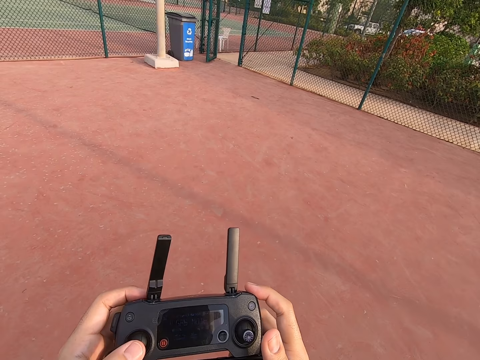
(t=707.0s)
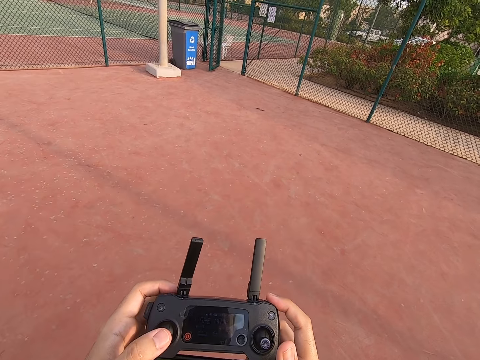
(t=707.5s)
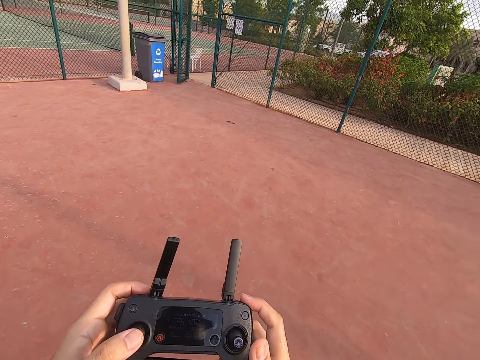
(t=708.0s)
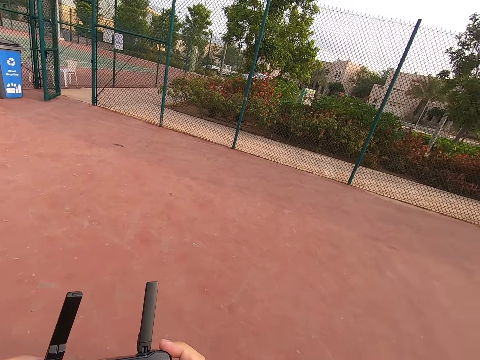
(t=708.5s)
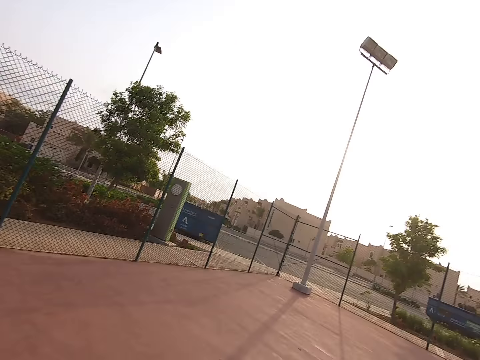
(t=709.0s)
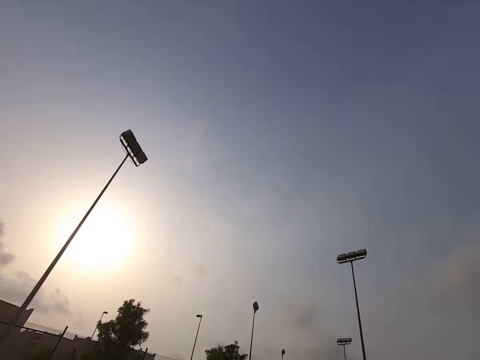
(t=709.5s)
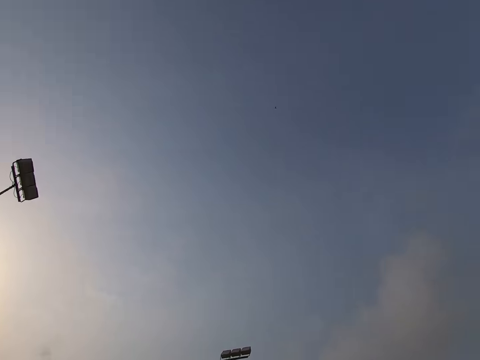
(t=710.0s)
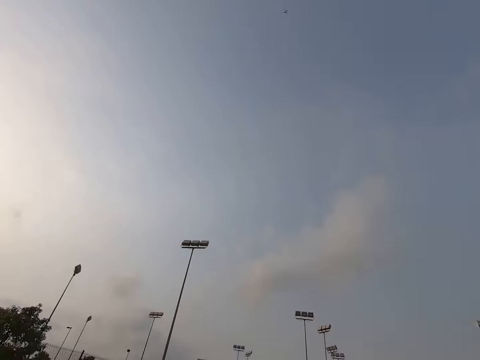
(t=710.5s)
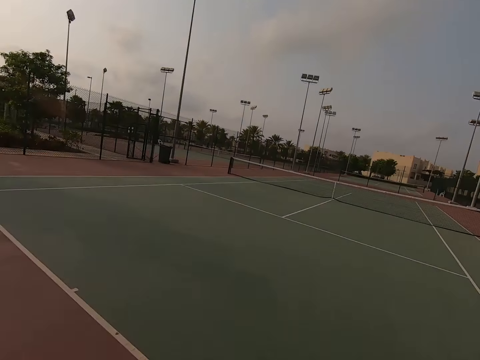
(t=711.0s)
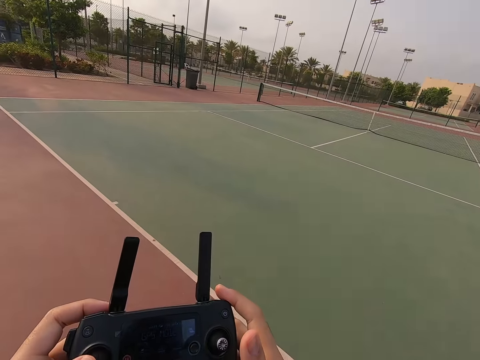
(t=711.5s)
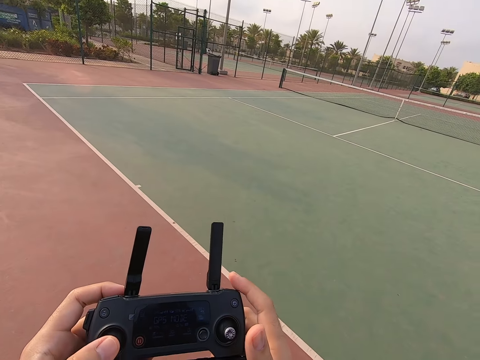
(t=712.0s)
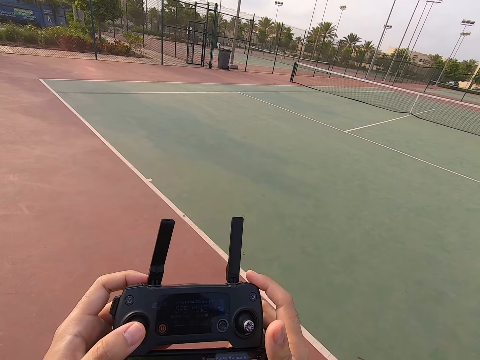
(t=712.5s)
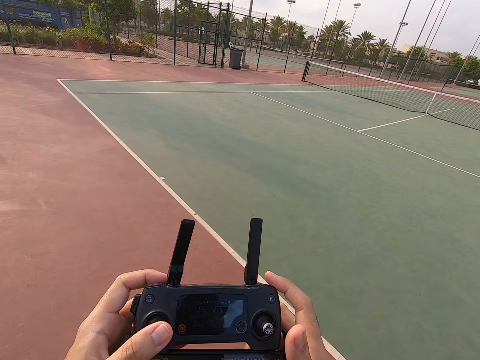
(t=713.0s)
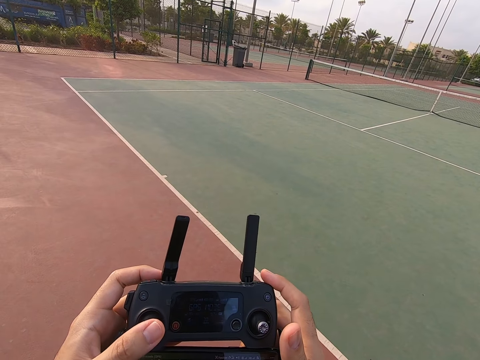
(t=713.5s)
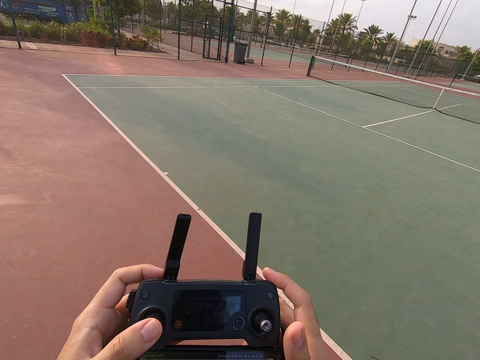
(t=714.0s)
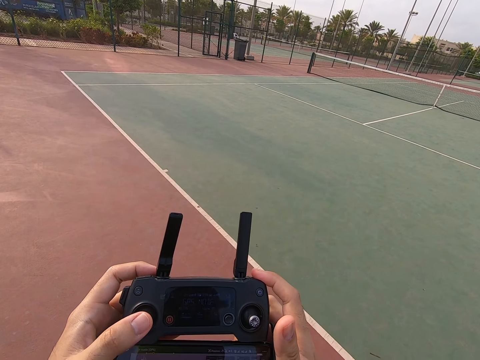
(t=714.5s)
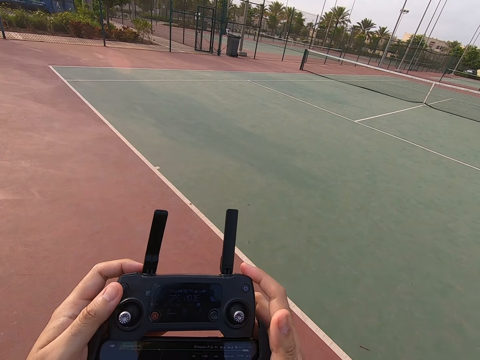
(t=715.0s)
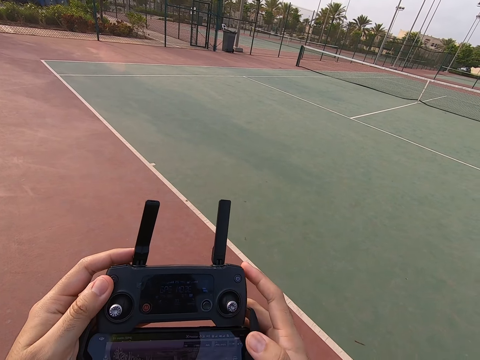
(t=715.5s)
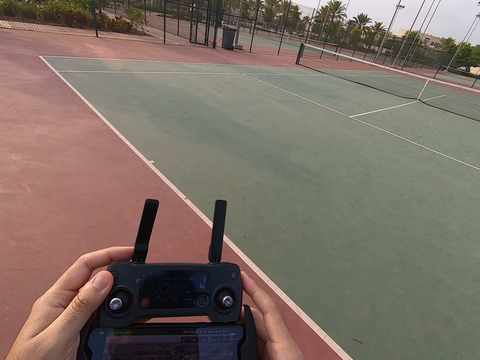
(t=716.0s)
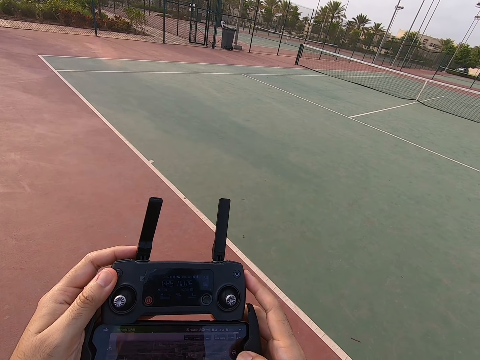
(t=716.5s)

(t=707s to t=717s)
The camera wearer looks around. They press the drone controller and control the drone with the remote.

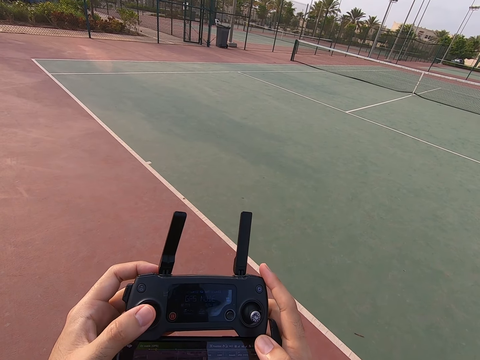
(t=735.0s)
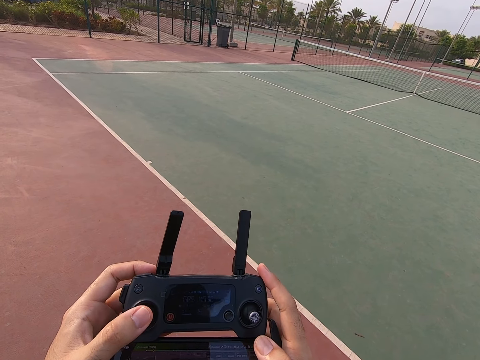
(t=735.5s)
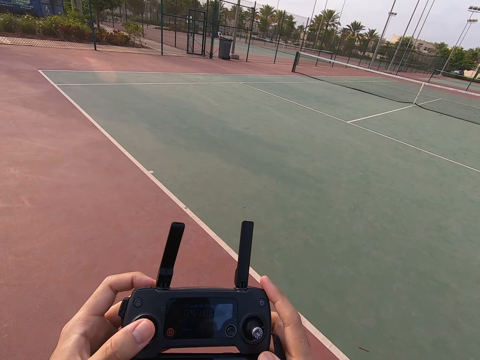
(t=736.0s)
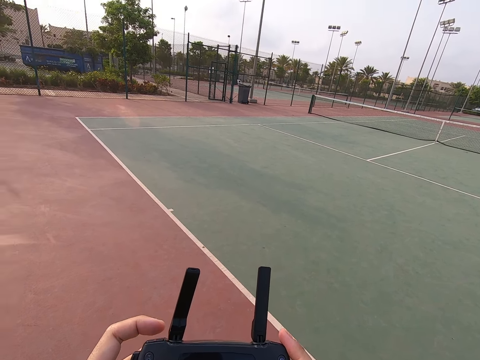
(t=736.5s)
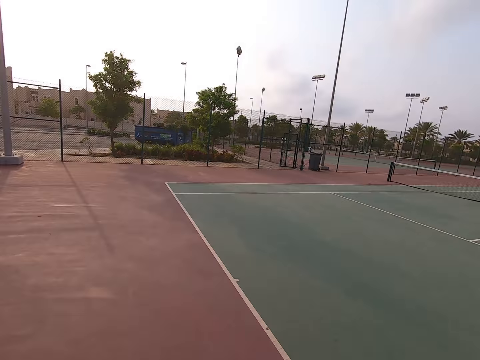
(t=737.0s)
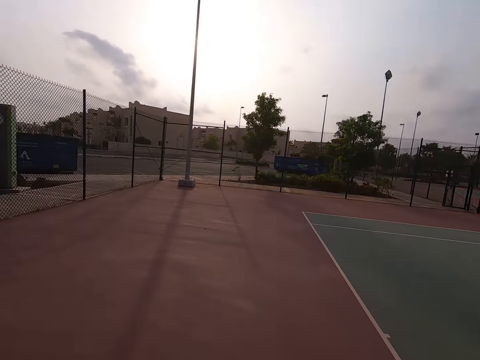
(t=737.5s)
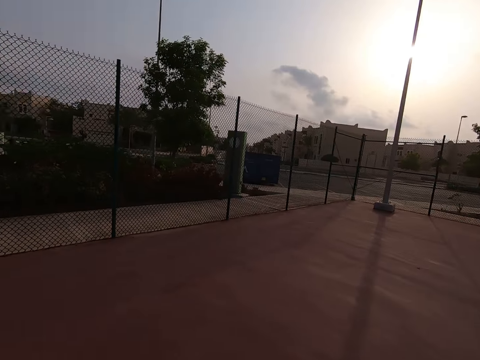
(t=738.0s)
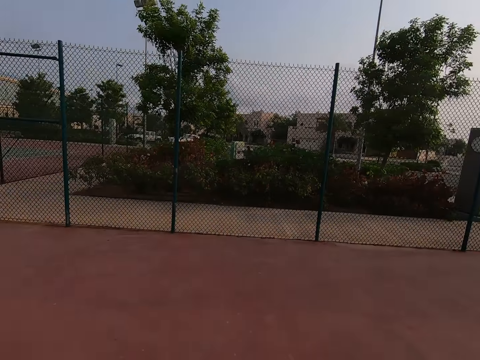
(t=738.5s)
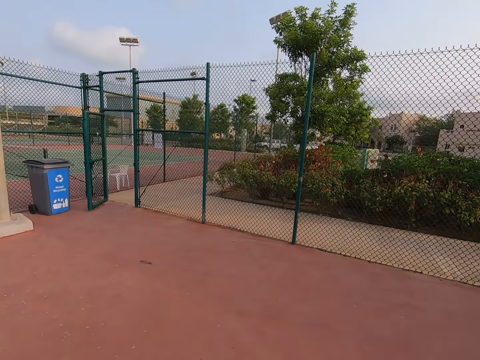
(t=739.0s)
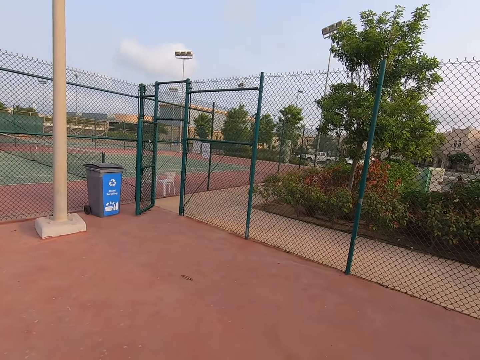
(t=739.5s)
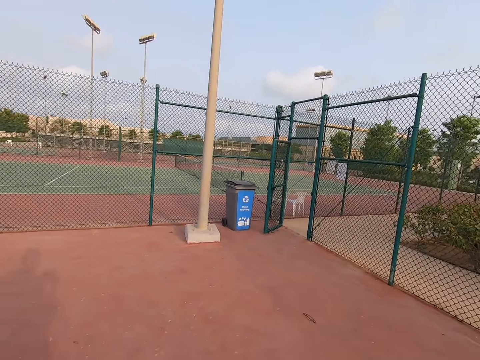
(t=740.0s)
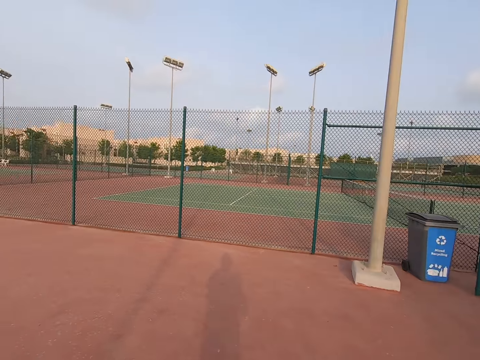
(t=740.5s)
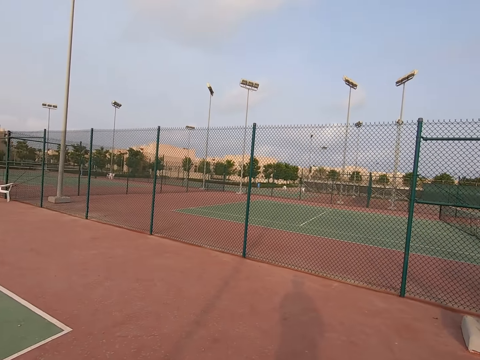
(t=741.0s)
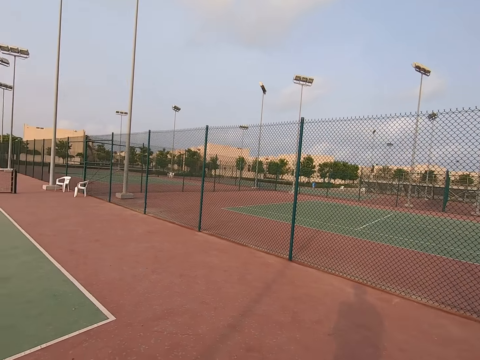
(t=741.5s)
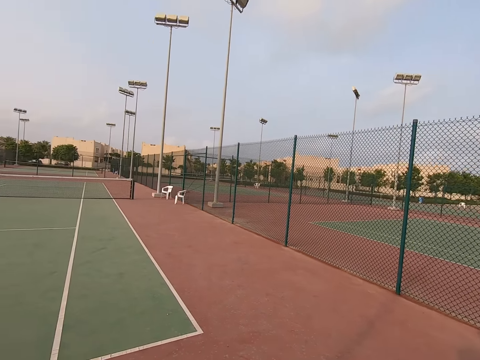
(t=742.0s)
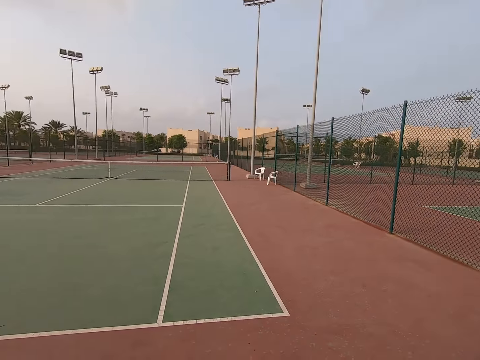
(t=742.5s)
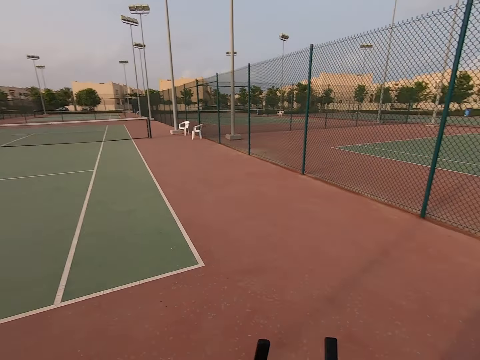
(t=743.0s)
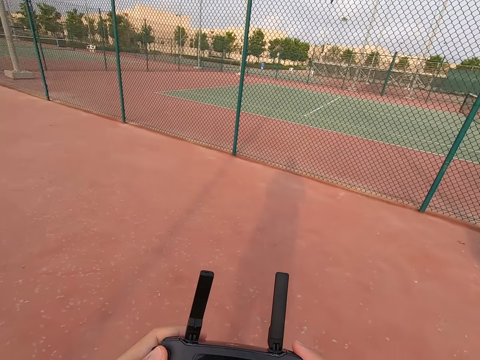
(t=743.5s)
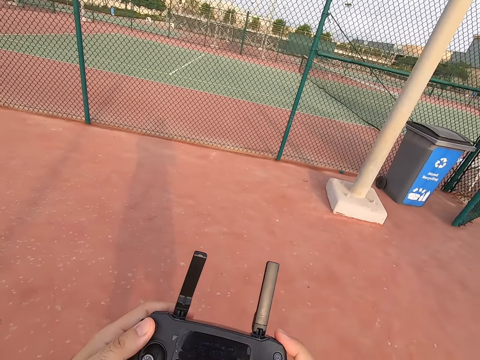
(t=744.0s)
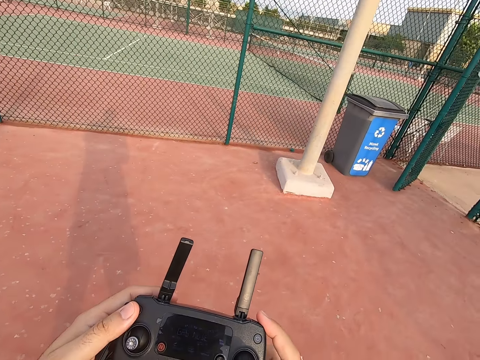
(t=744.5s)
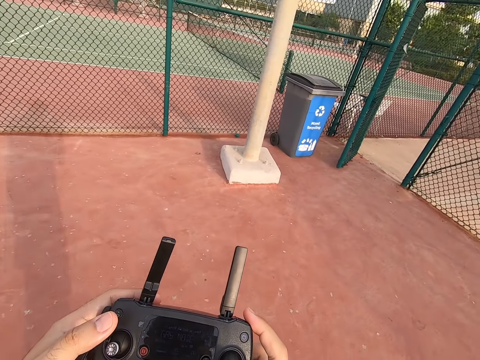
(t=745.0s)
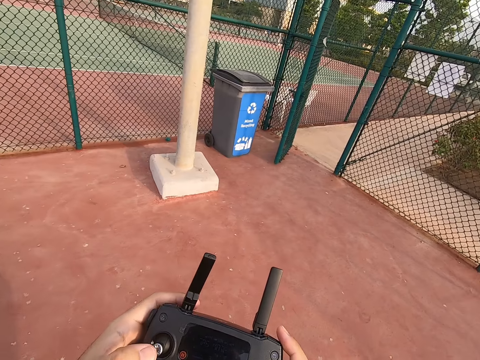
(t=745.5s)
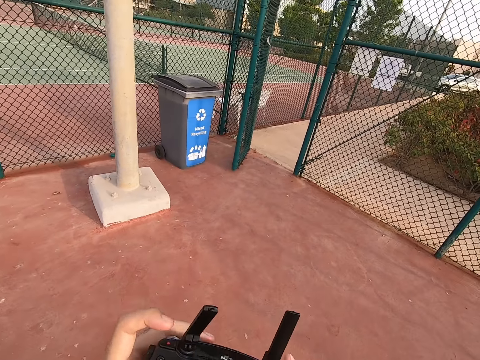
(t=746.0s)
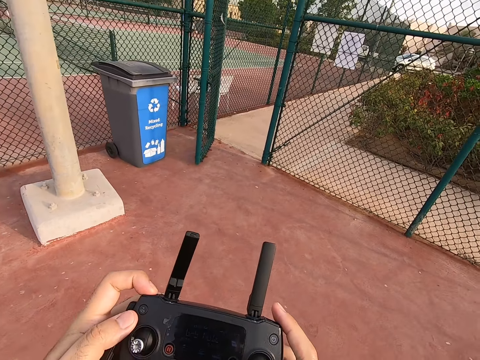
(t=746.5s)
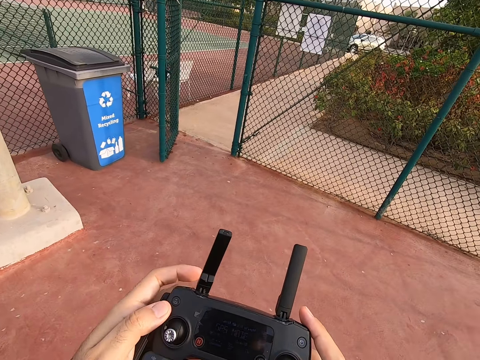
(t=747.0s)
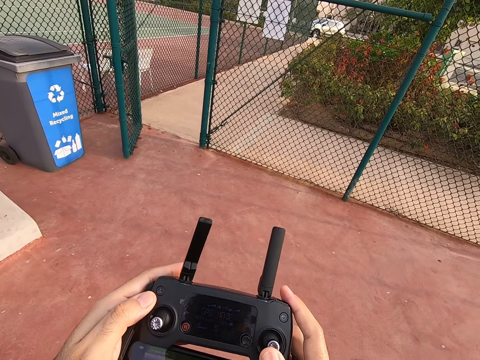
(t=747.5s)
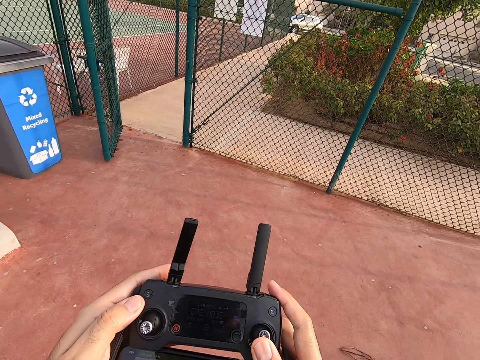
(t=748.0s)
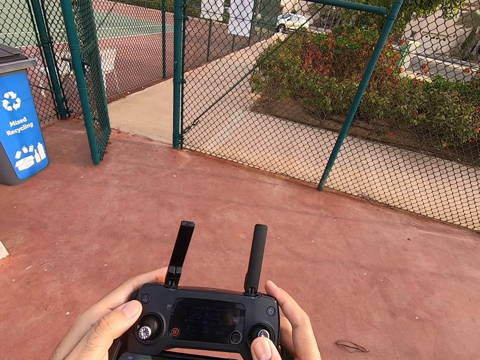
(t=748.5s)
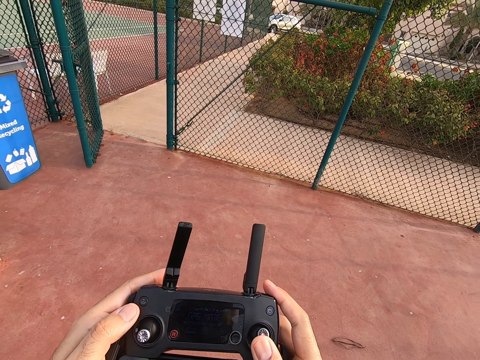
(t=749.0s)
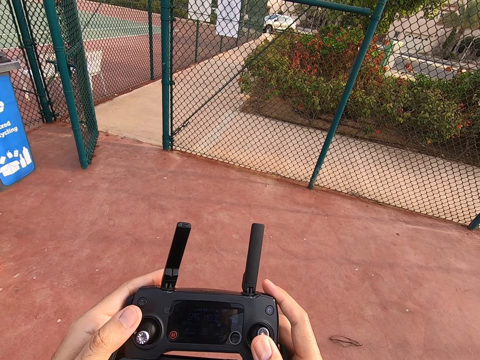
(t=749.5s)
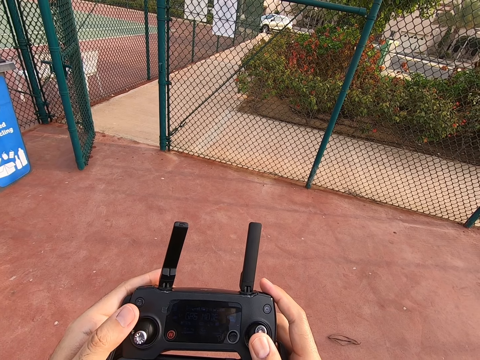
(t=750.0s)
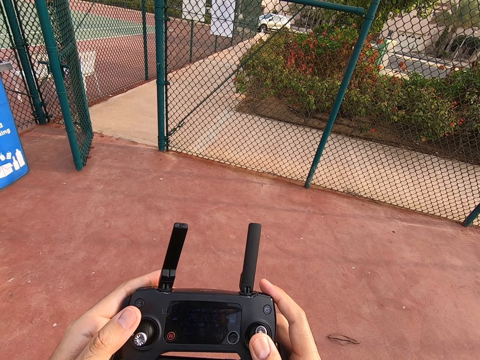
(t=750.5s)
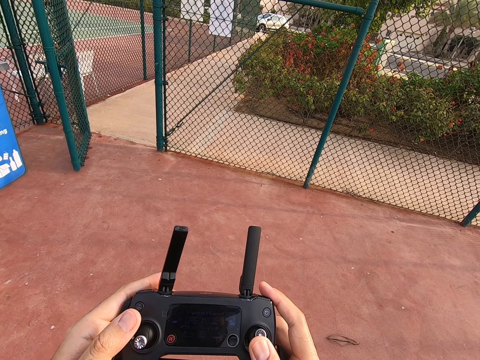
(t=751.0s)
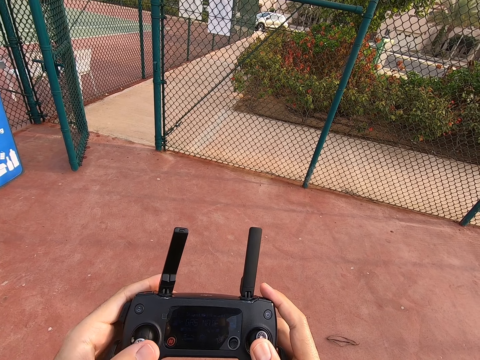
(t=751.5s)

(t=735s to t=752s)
The camera wearer looks around. They press the drone controller, control the drone with the remote, and walk.
